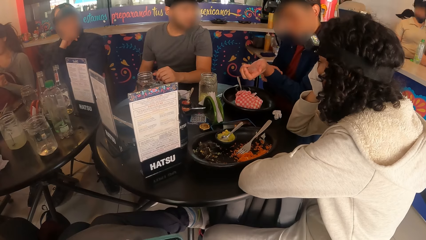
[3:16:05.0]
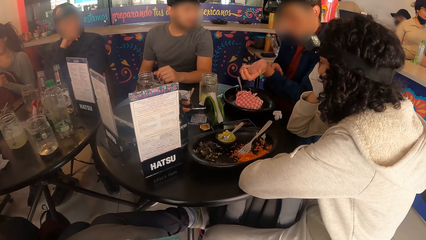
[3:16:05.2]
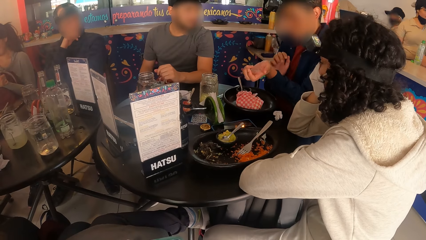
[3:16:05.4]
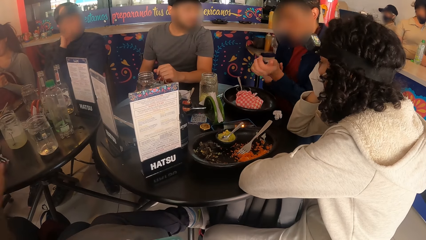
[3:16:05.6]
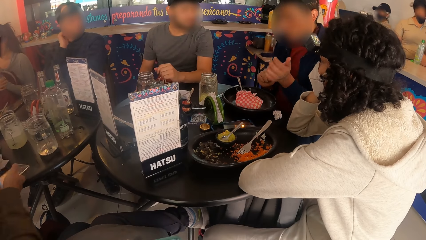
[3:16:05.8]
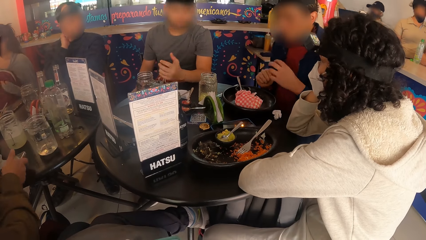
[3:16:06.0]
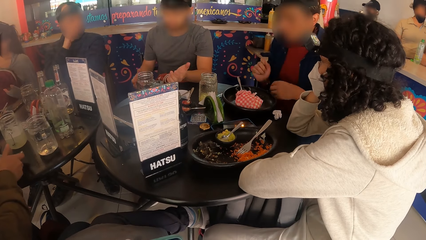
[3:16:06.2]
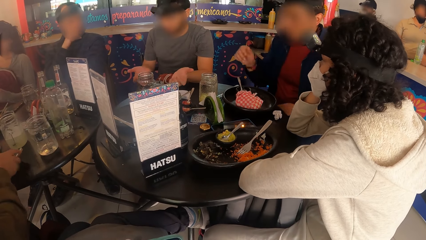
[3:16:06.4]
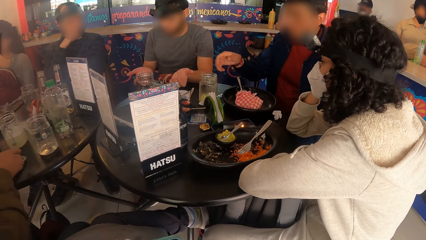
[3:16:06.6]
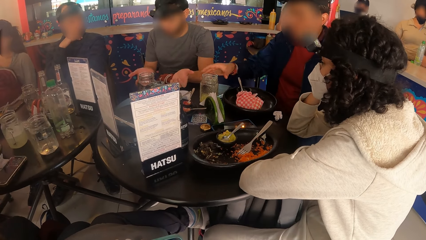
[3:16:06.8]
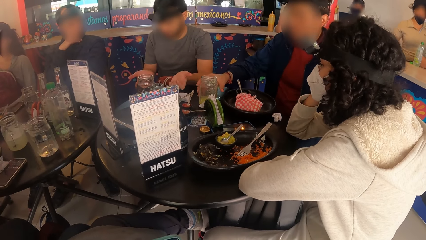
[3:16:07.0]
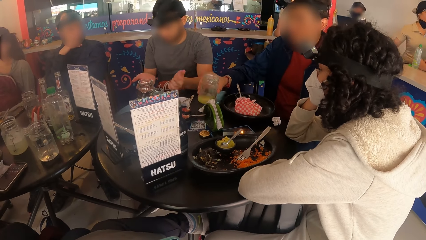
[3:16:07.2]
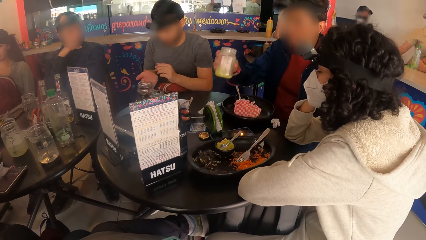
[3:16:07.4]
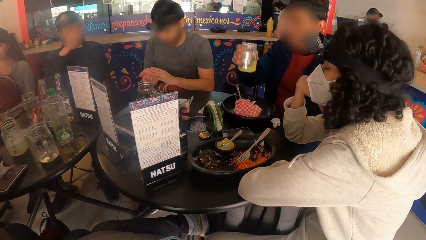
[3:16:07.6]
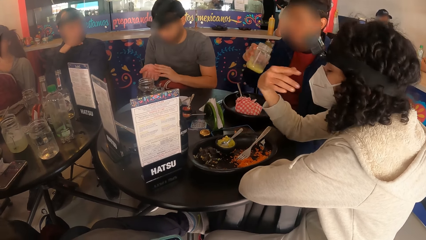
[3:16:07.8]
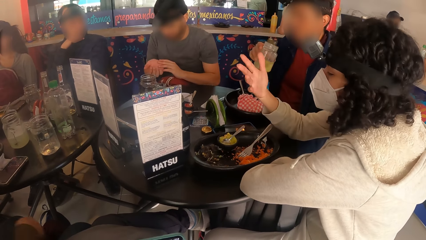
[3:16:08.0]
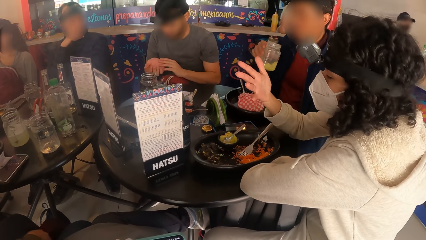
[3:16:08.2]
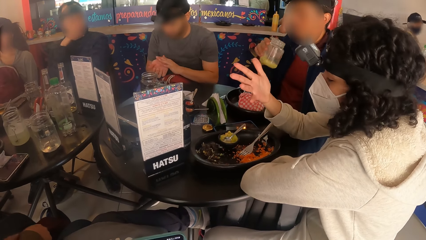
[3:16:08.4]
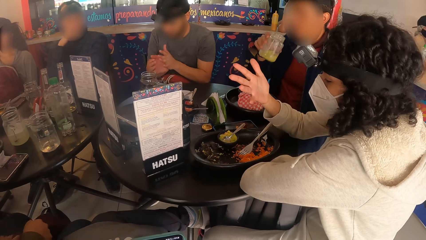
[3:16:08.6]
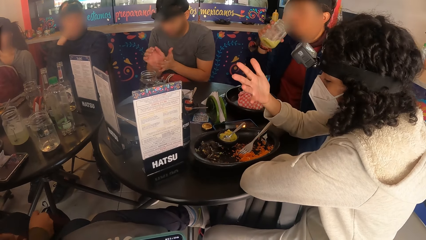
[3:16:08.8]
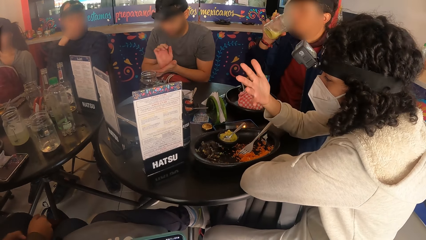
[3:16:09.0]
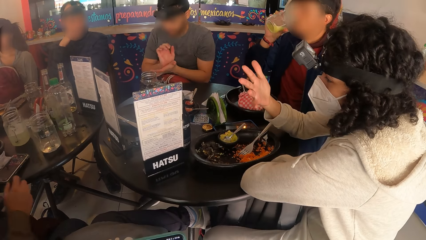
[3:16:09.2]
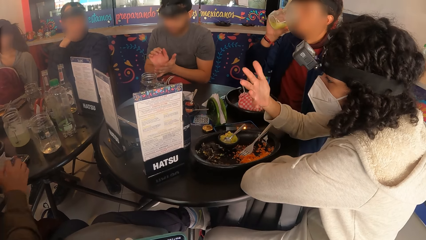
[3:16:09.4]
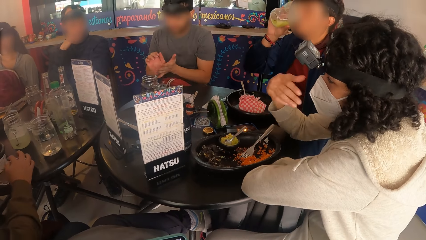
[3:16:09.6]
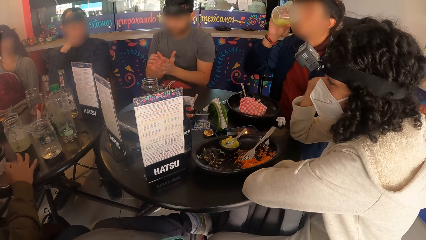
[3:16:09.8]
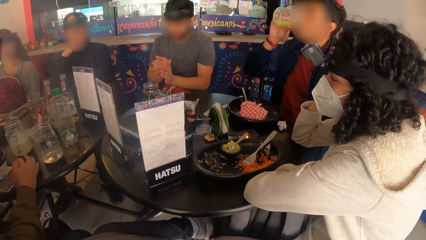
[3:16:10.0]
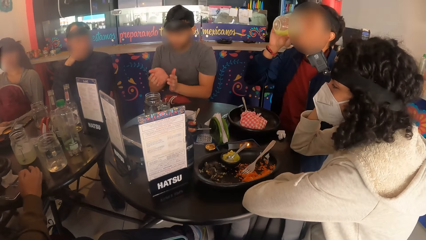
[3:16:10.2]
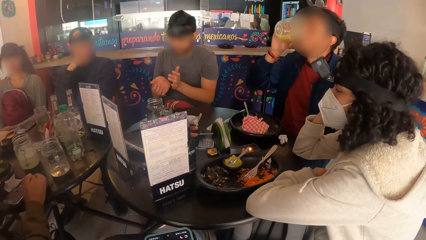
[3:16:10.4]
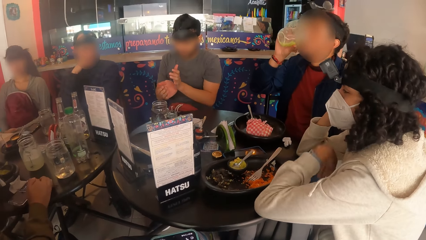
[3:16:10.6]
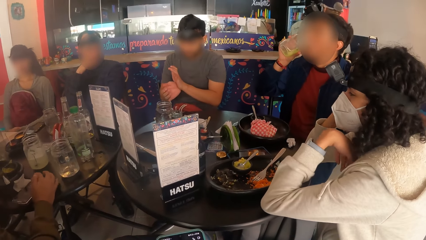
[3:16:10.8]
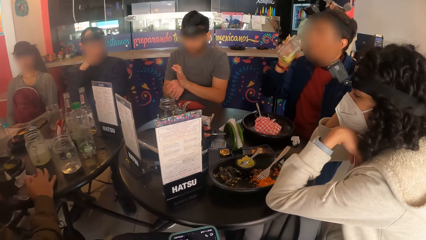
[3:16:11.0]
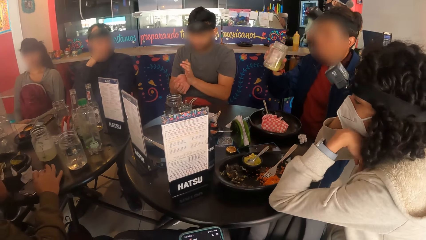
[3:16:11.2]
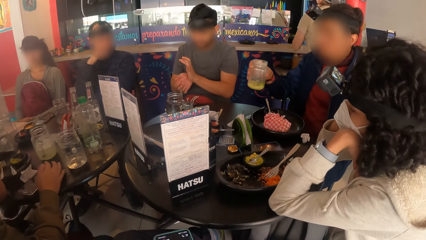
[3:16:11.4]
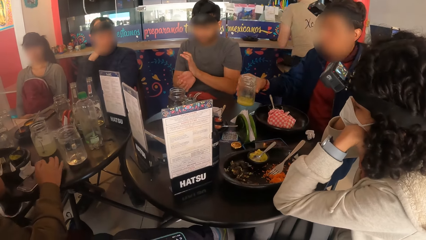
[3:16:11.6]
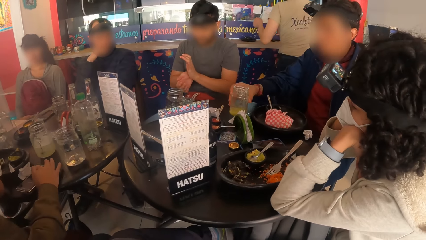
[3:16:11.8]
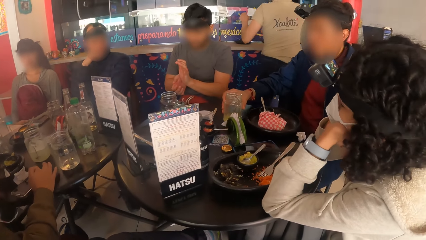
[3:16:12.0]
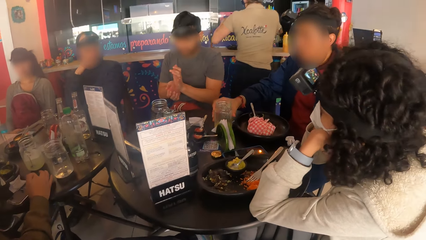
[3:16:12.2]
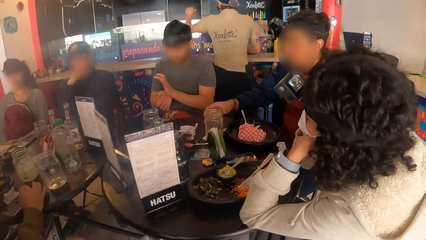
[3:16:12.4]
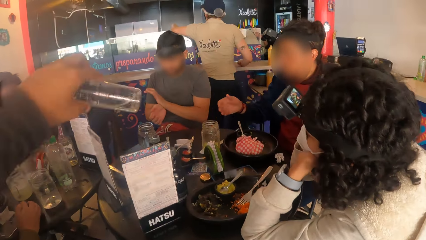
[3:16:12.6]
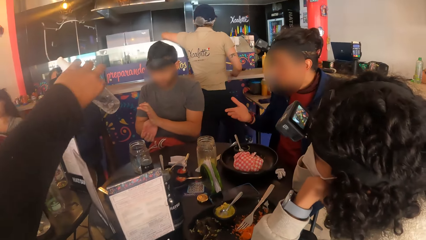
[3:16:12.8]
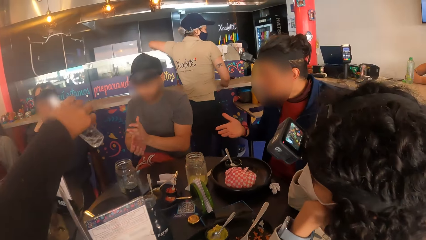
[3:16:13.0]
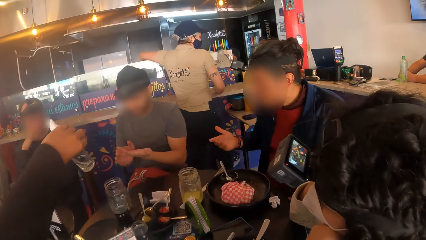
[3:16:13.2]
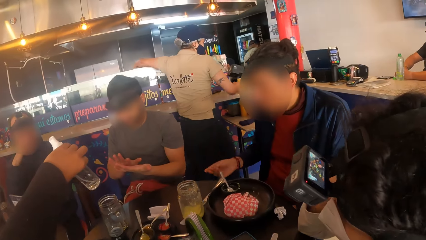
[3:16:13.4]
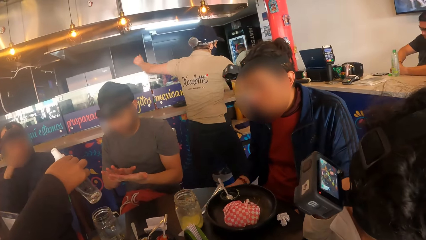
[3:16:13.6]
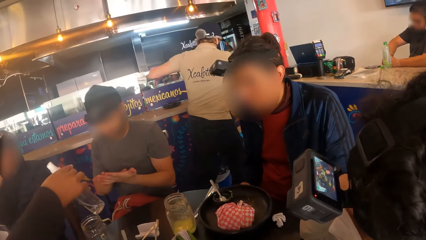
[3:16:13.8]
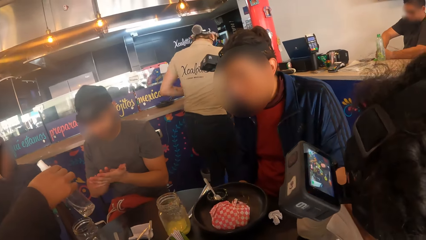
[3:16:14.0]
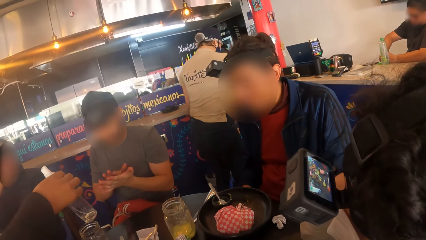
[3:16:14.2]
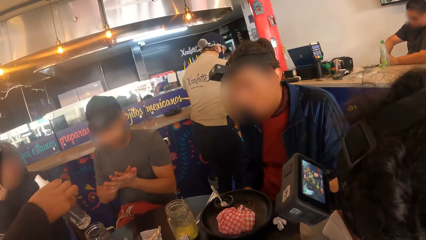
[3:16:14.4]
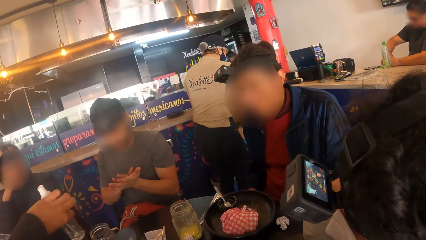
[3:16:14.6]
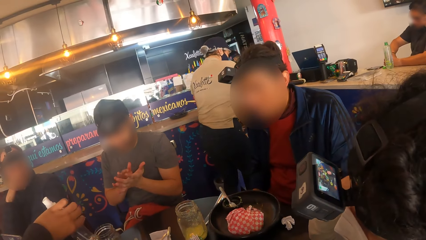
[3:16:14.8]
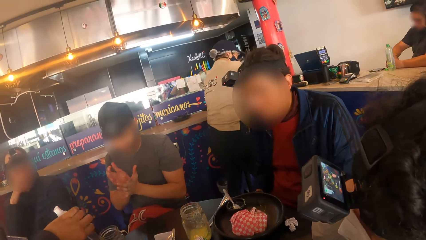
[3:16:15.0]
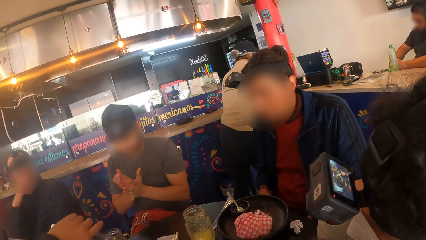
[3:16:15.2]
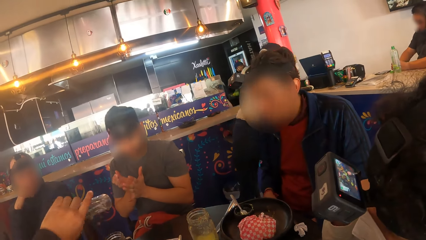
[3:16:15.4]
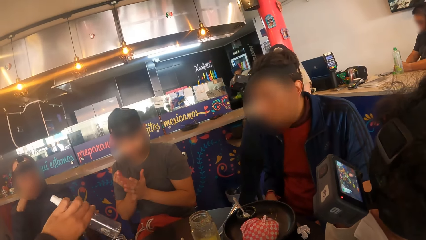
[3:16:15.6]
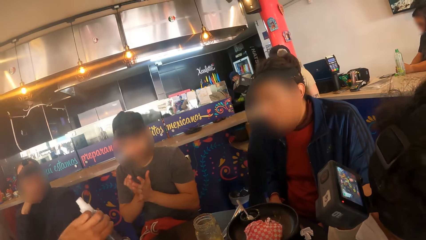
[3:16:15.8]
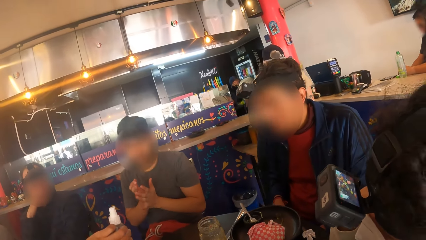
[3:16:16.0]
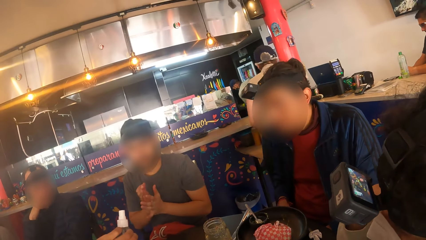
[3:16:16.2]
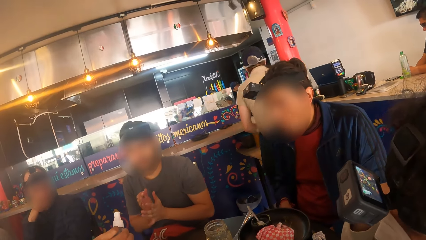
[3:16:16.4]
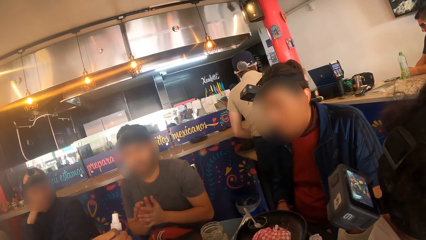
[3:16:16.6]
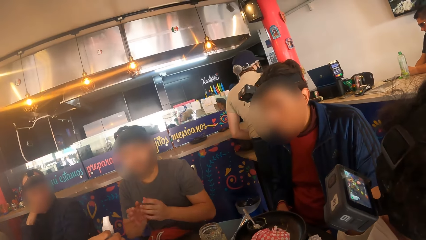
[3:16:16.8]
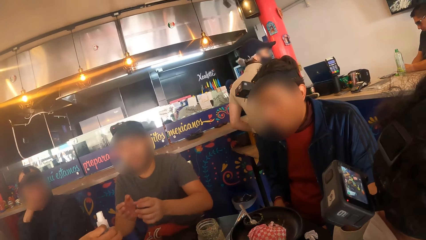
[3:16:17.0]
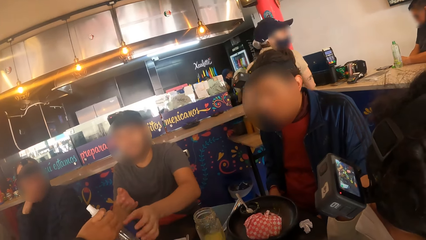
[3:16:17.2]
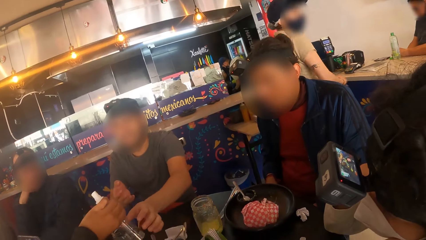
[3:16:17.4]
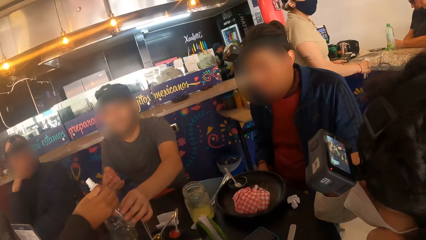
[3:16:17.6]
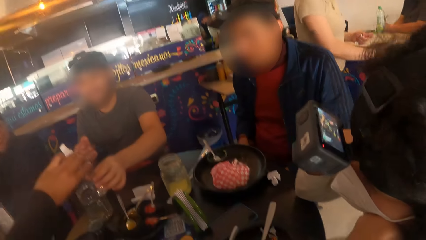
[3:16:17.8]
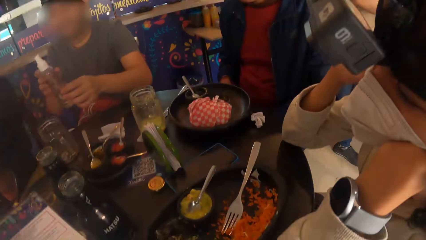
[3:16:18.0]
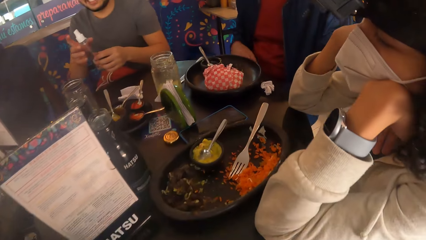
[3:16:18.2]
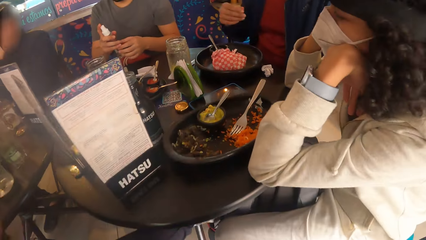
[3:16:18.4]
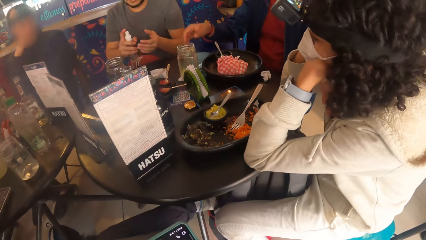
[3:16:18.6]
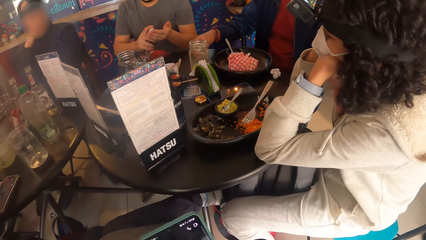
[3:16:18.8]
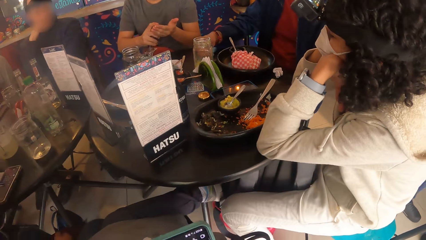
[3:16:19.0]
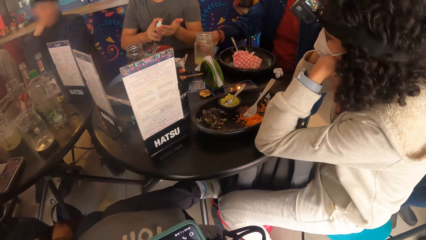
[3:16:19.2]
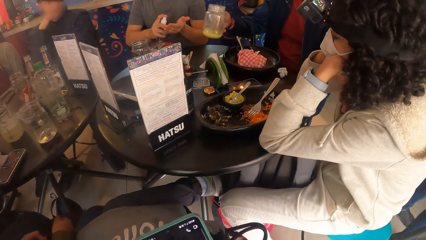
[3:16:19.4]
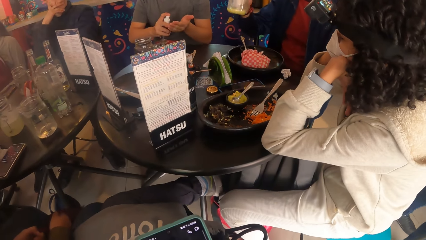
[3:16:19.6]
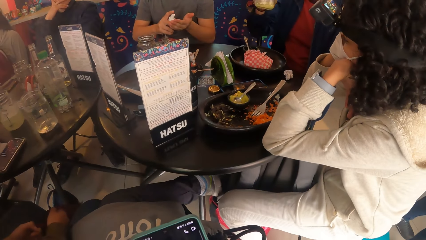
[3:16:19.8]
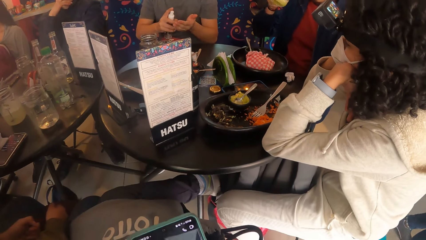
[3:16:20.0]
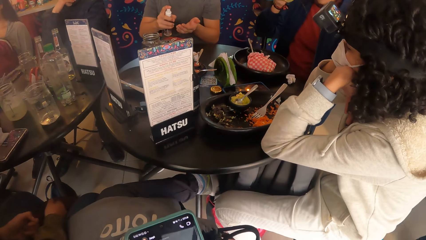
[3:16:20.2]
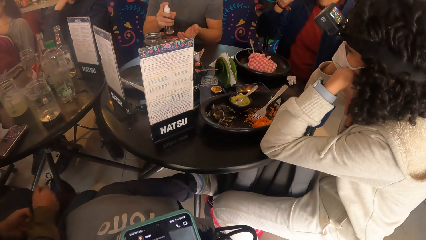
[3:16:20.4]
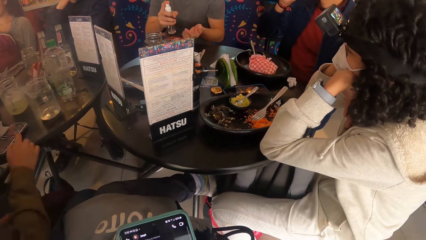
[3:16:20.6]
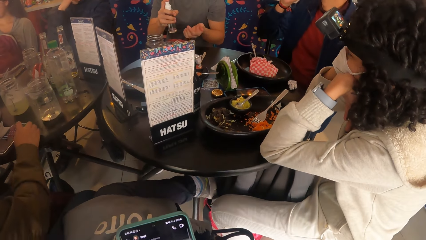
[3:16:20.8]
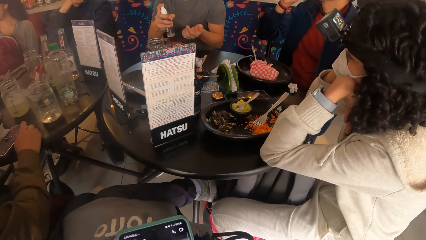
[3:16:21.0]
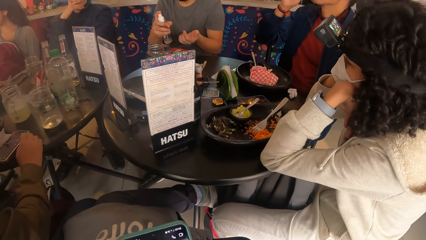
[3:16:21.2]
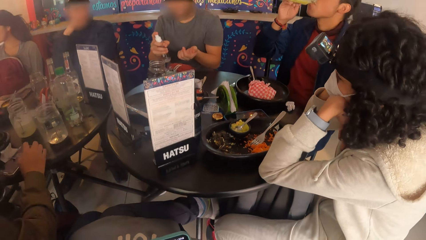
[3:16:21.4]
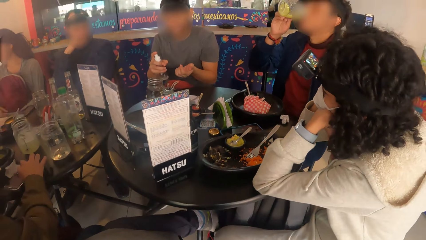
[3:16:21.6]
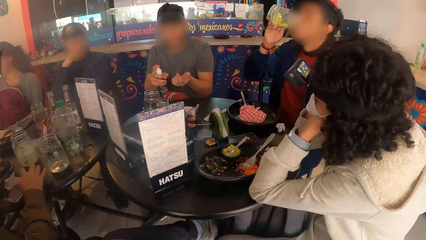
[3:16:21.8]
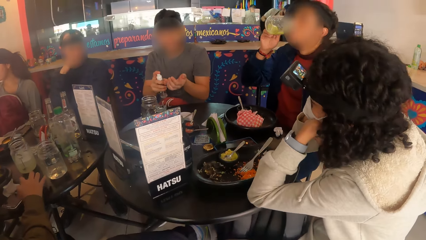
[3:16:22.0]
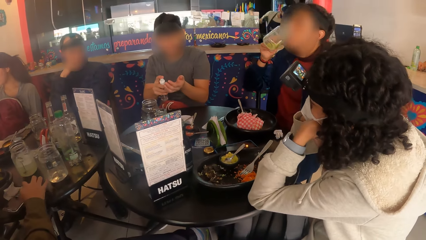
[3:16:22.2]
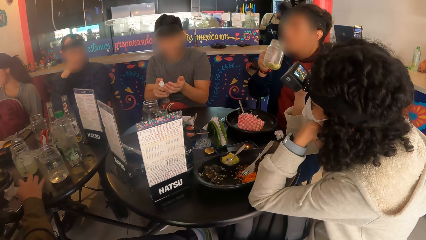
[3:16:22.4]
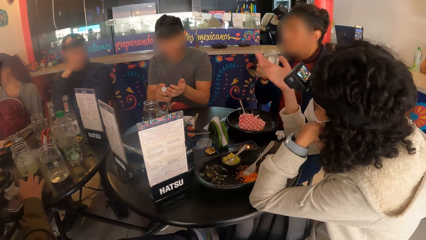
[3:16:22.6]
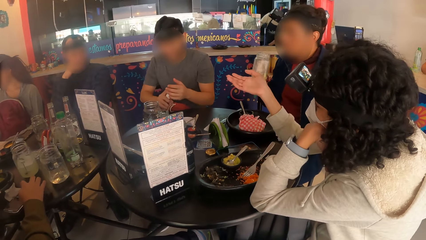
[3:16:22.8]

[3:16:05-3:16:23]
A person picks up a glass jar. The camera wearer passes a bottle of sanitizer to a man with his left hand. The person picks up the glass jar. The camera wearer operates the phone with both hands.
